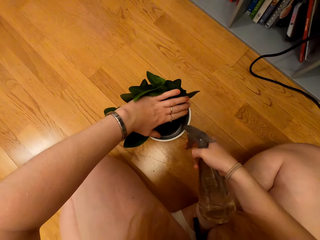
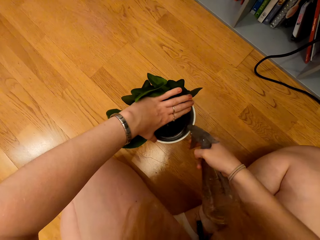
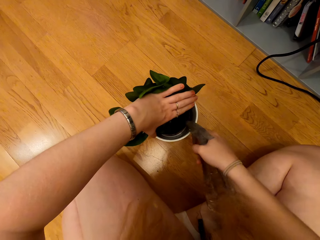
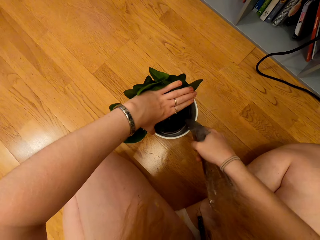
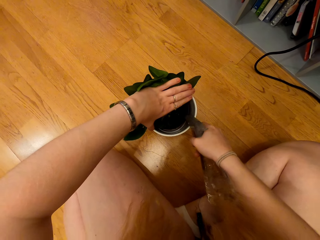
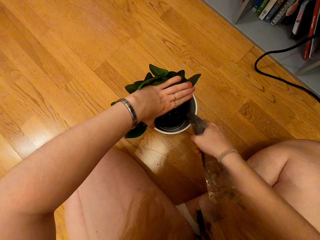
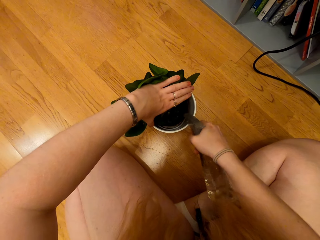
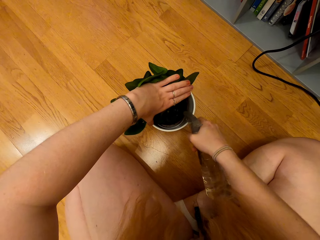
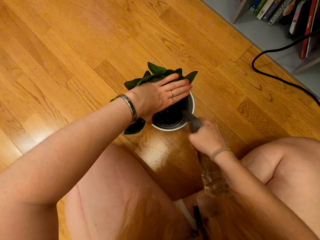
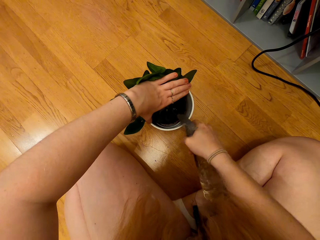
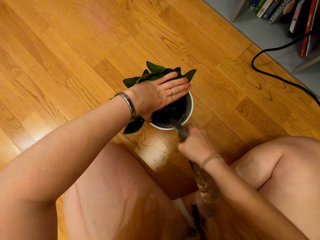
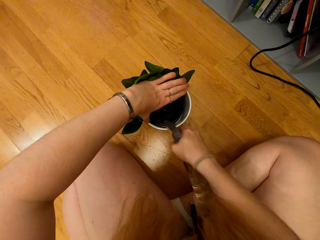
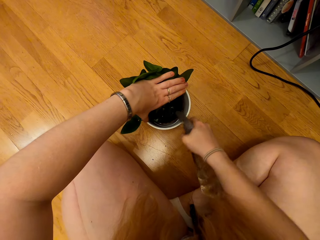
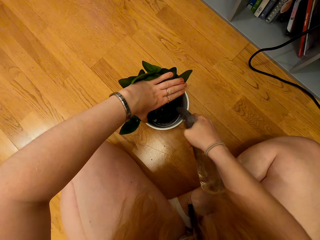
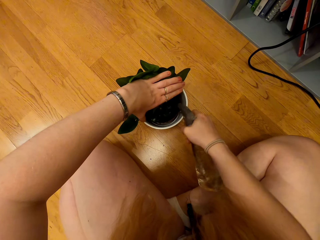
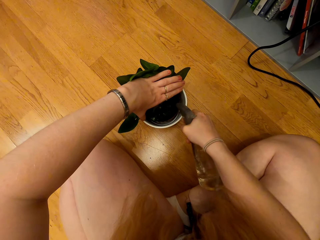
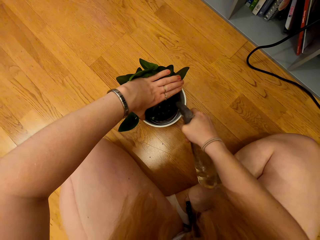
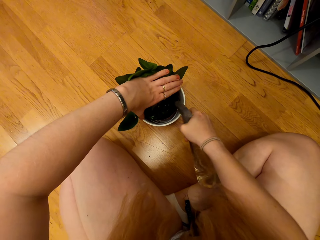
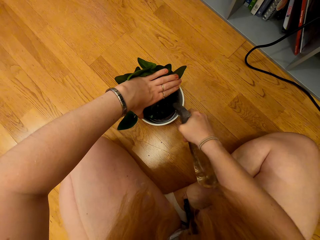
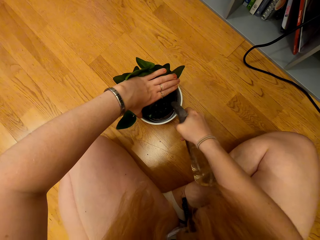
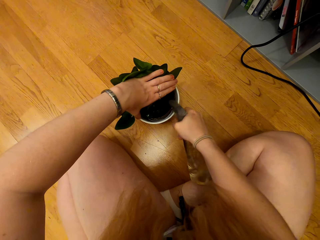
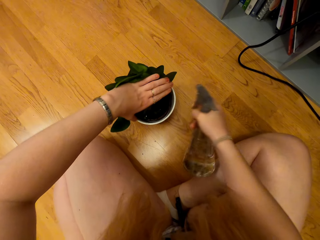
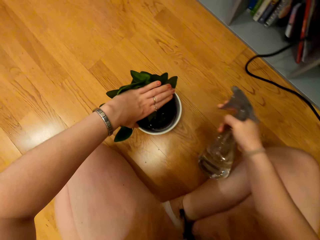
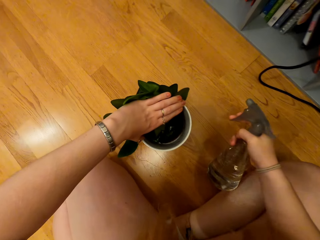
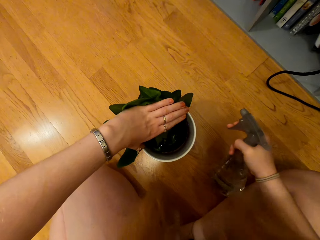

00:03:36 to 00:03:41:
The camera wearer waters the house plant with the spray bottle.

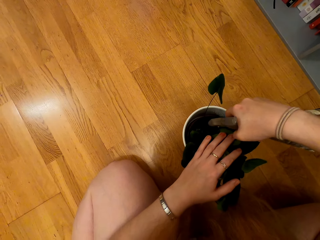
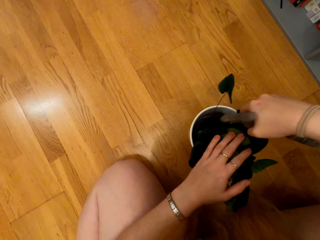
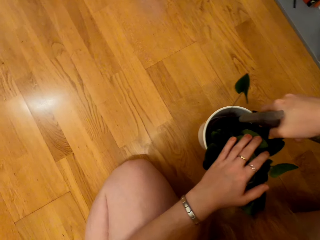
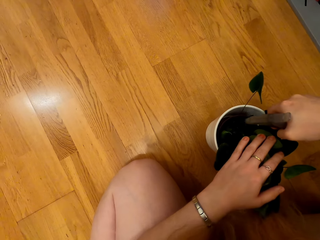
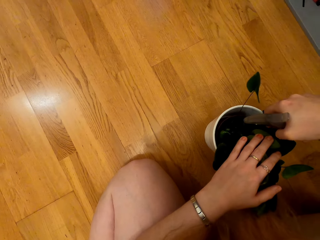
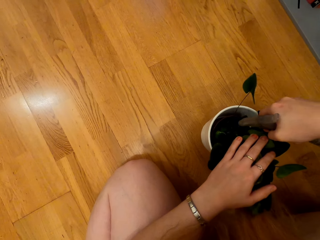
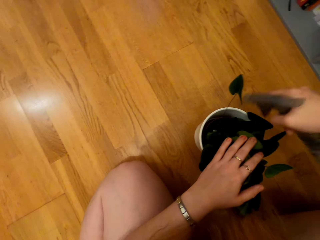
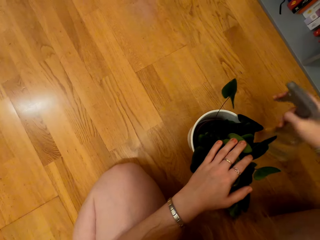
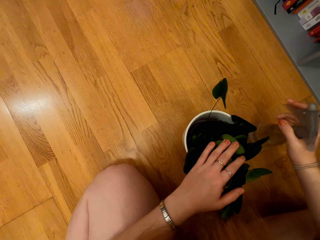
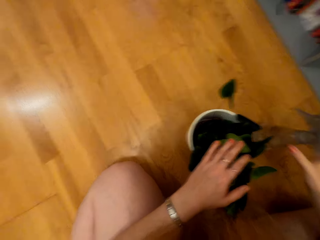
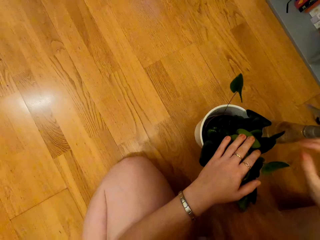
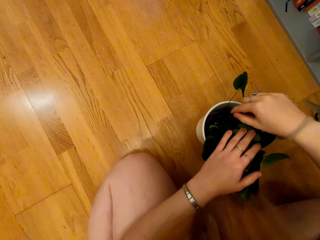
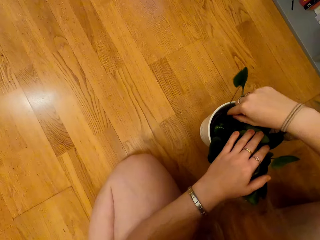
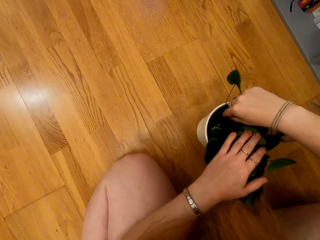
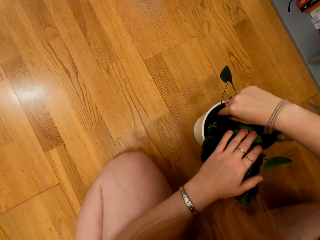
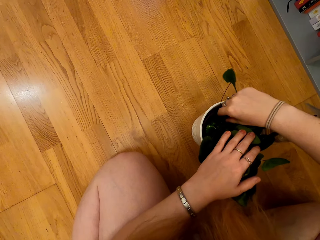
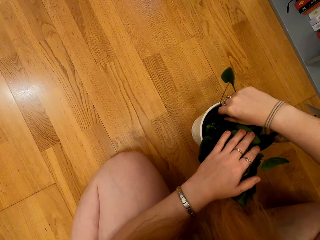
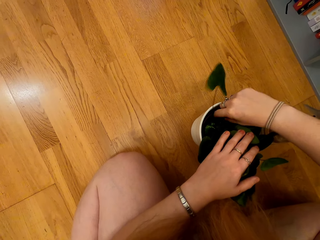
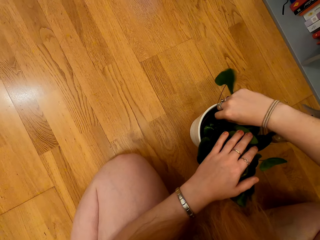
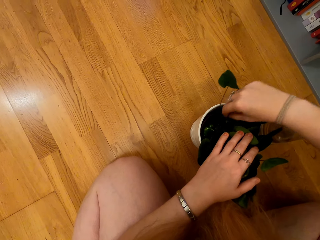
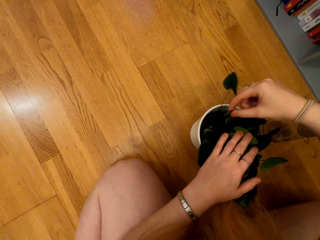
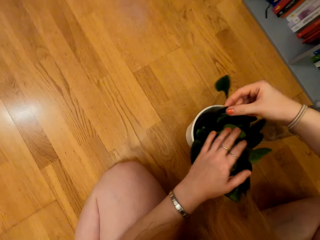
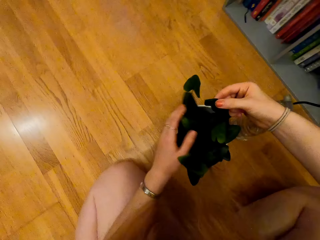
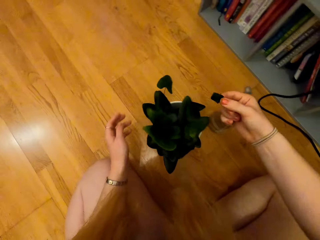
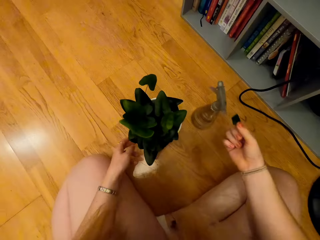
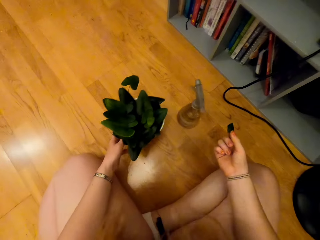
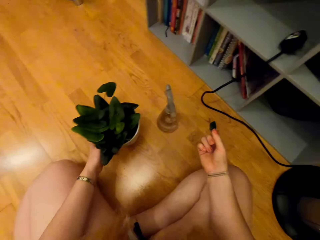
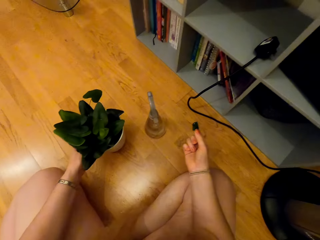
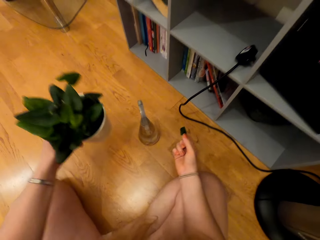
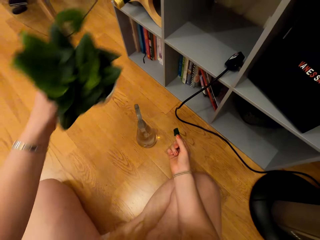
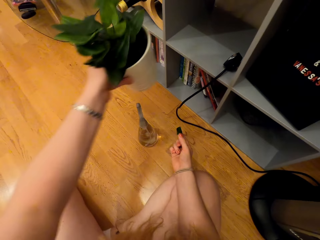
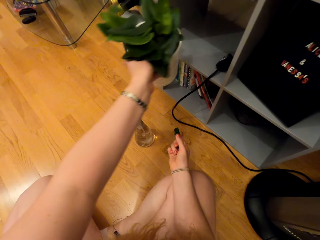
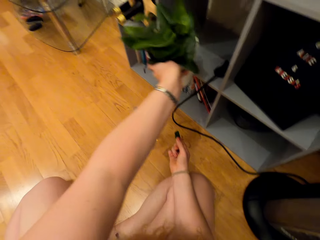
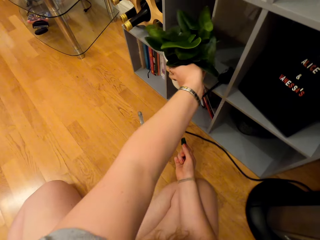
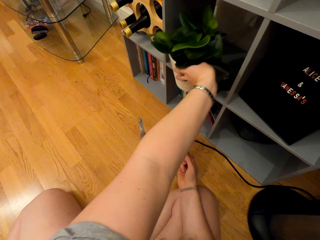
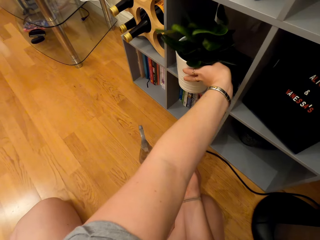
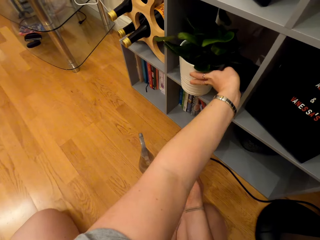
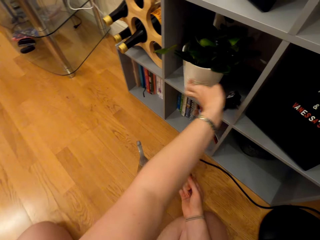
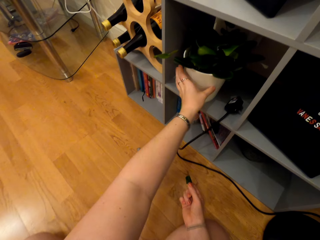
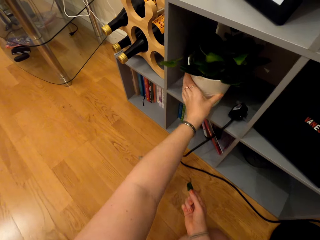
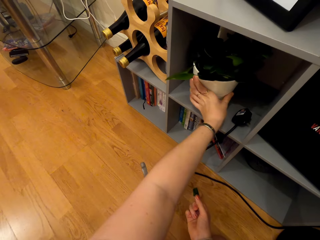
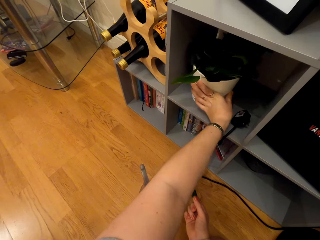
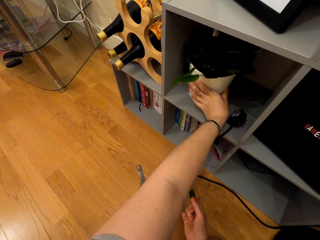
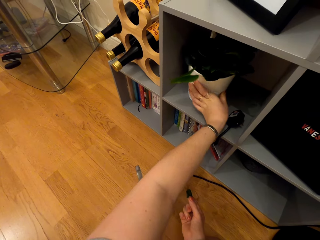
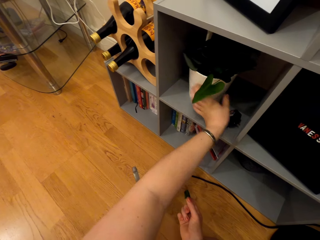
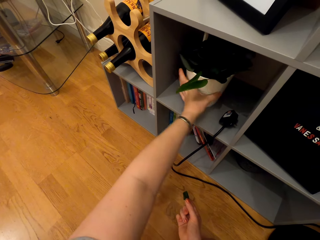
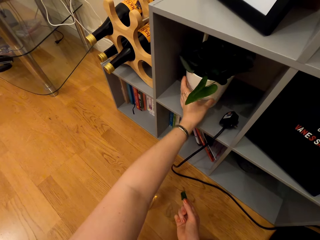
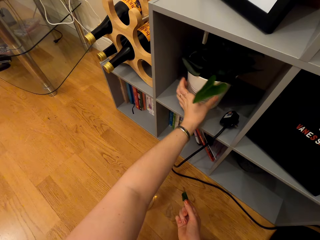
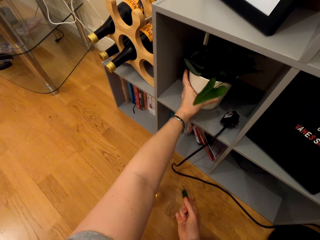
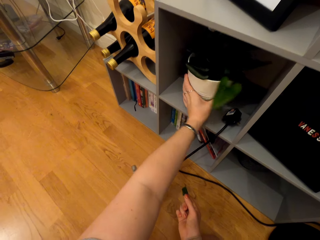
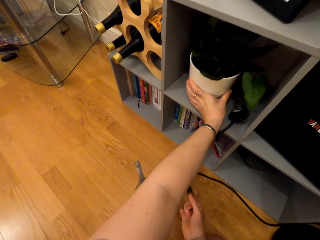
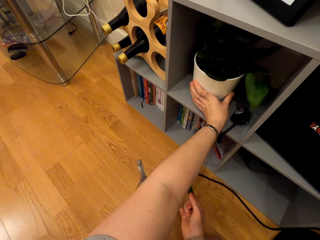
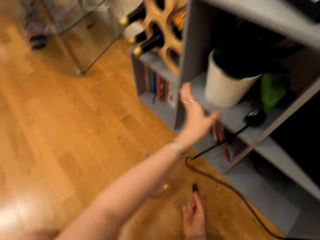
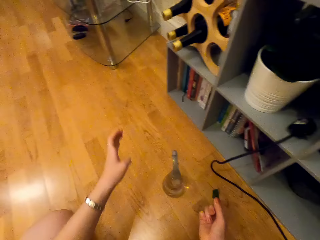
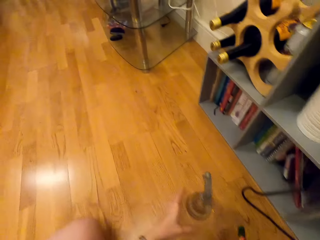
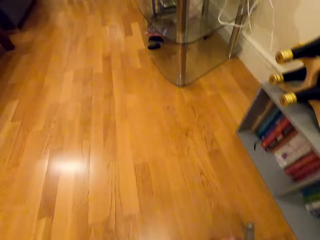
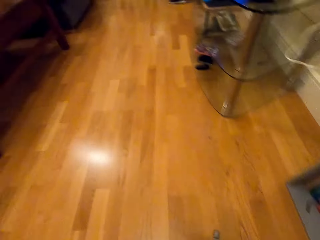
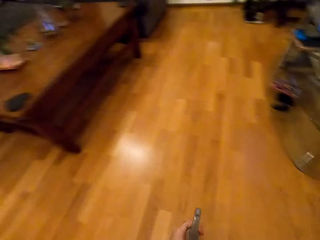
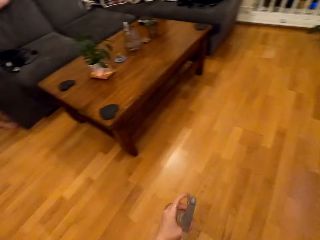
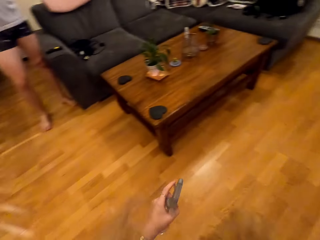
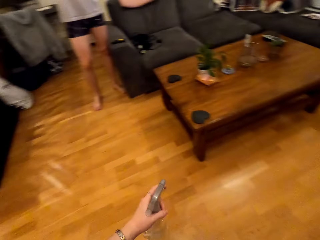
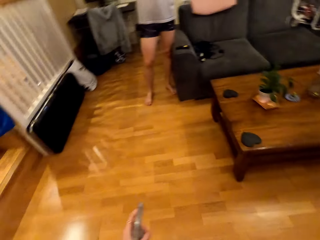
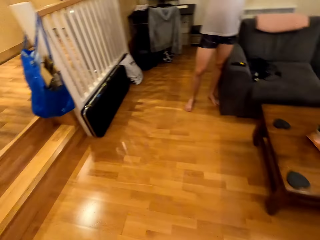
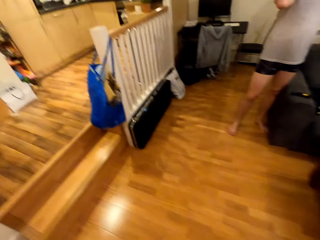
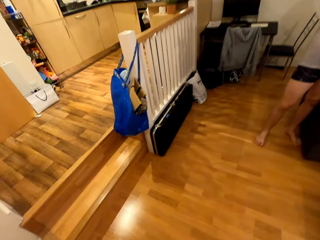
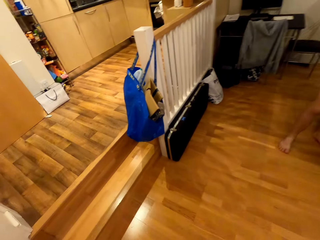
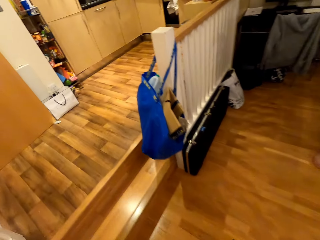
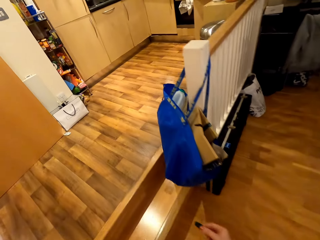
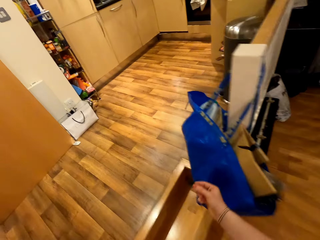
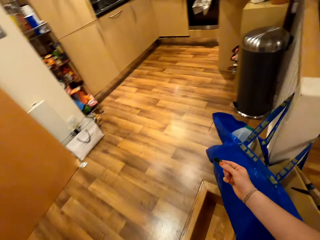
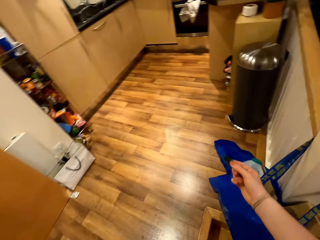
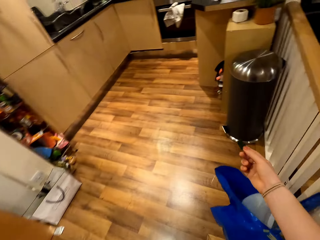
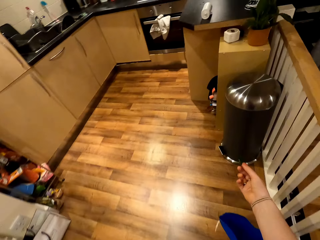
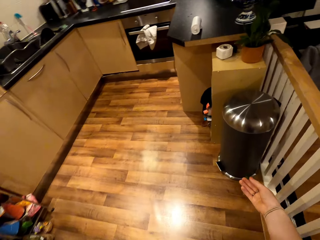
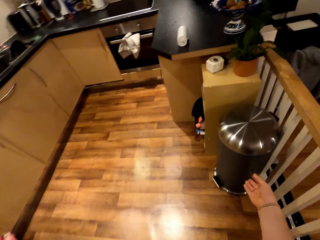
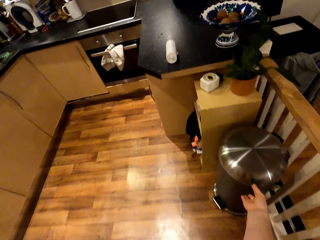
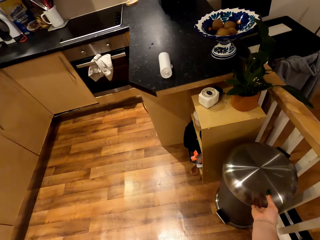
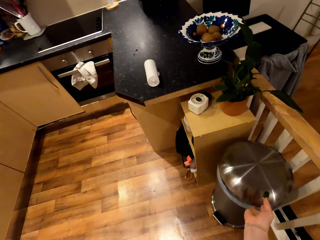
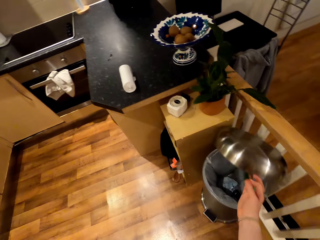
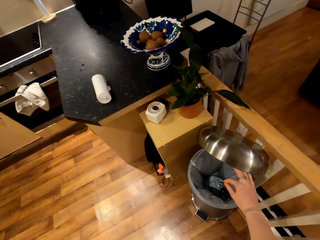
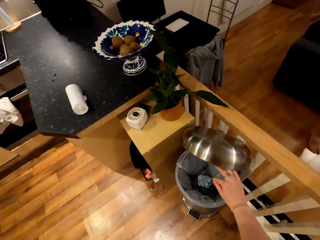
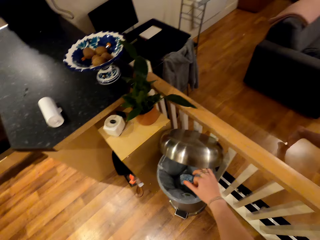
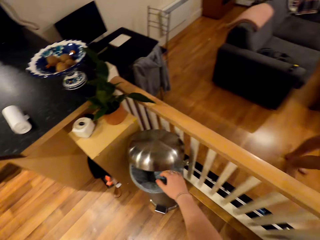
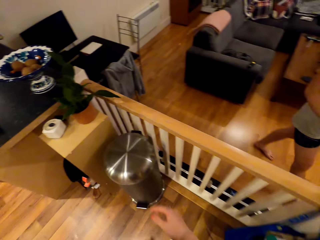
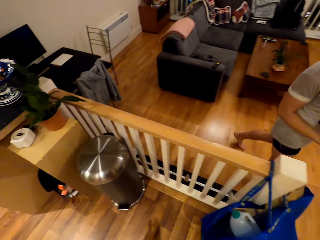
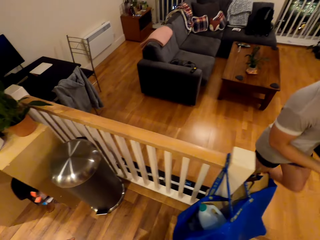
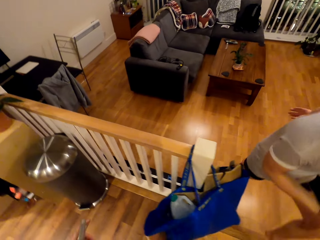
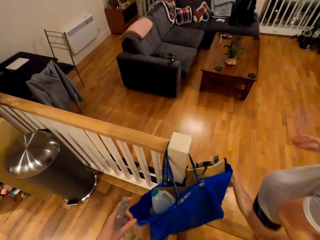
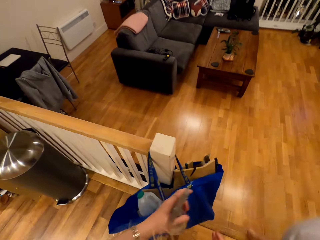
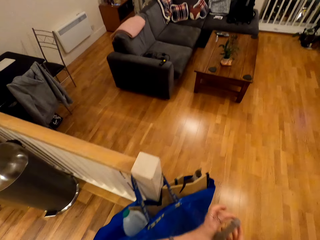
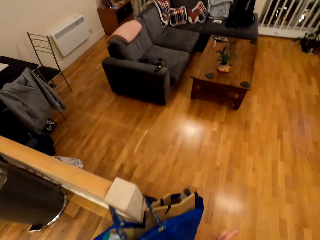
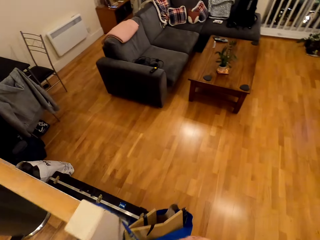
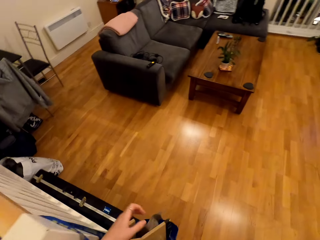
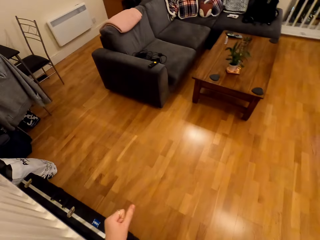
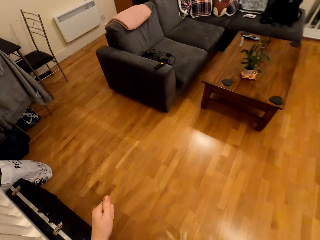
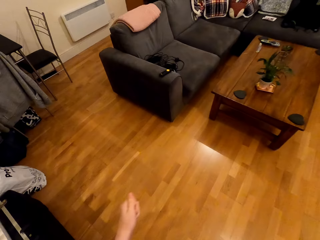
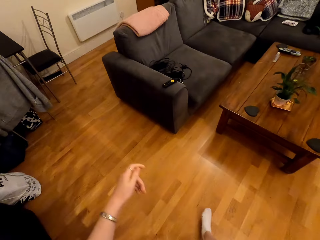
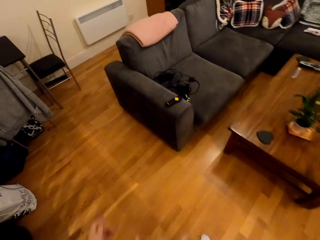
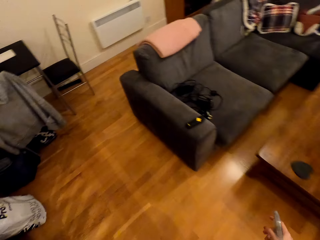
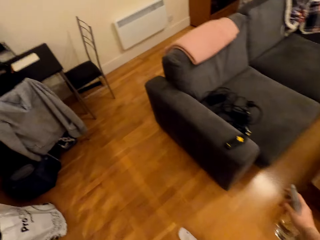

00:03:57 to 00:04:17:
The camera wearer puts the bottle on the floor. They remove a dry leaf from the container. They put the plant in the shelf. They take the bottle and walk around the house. They stand from the floor. They open the dust bin and put dirt in the dust bin. They walk around the house.
